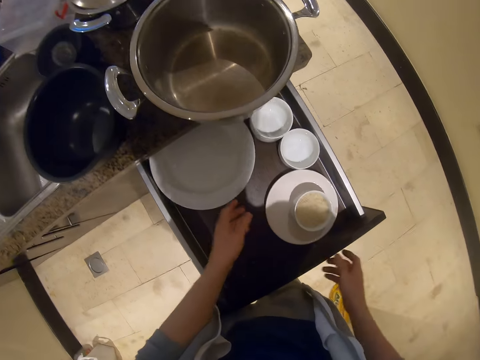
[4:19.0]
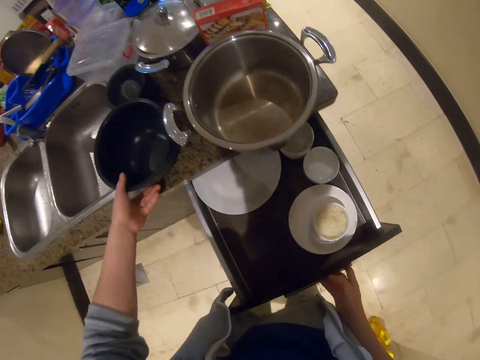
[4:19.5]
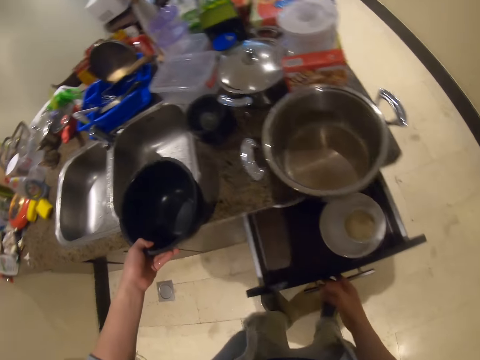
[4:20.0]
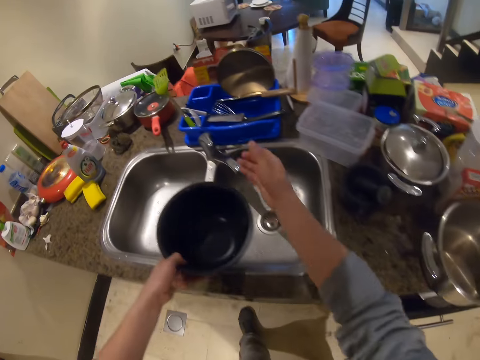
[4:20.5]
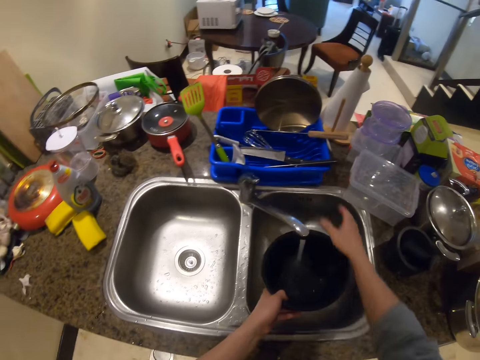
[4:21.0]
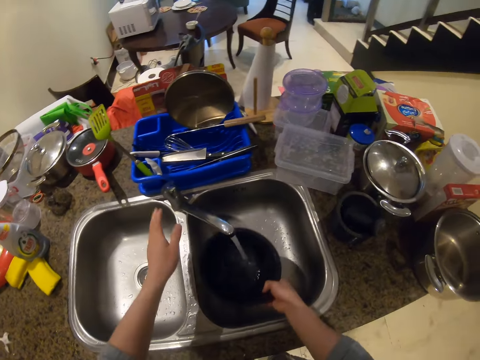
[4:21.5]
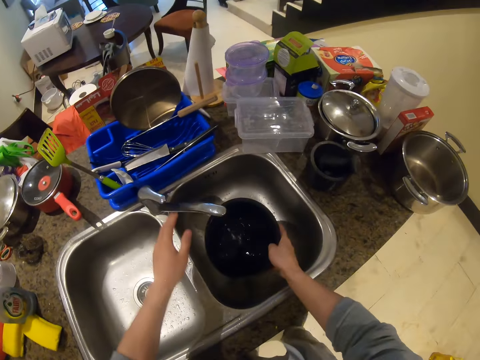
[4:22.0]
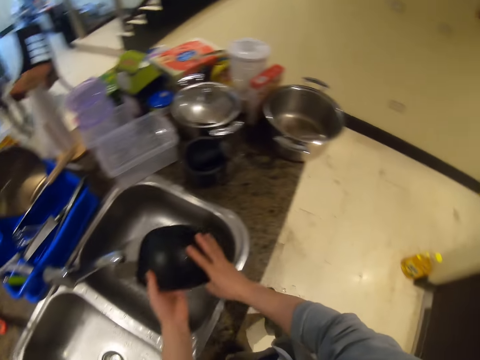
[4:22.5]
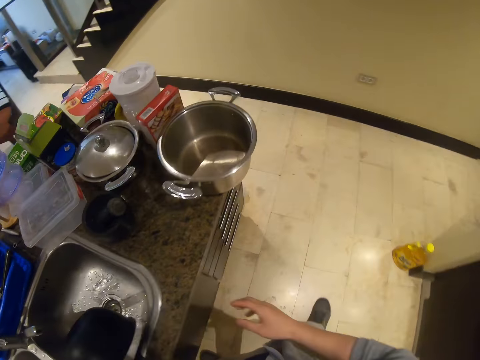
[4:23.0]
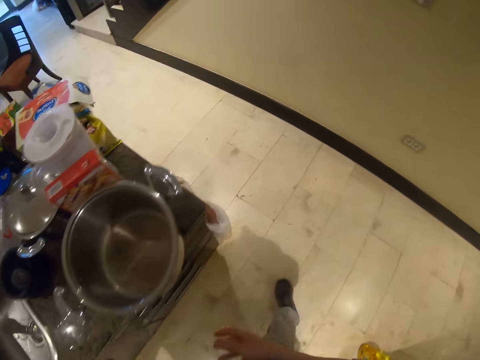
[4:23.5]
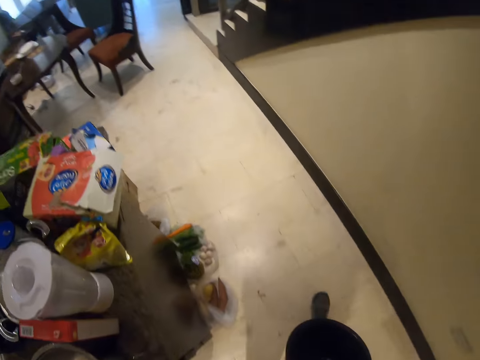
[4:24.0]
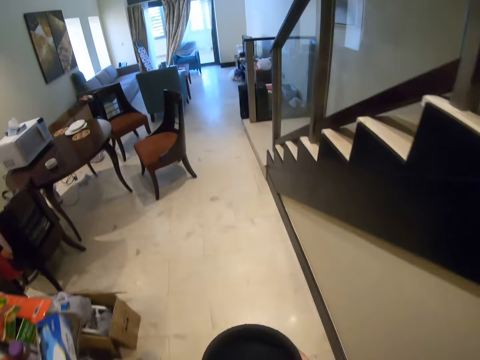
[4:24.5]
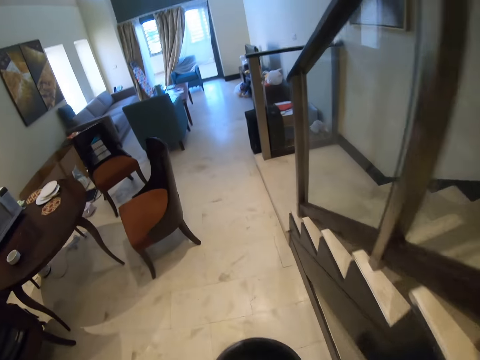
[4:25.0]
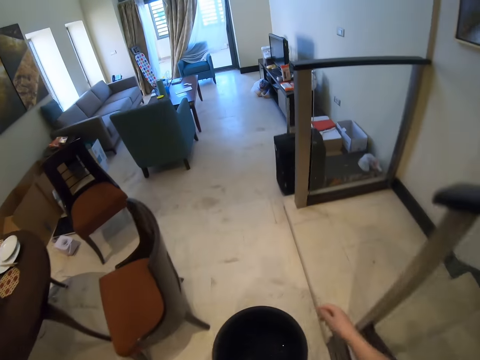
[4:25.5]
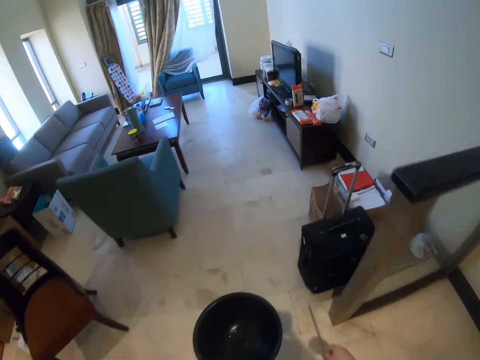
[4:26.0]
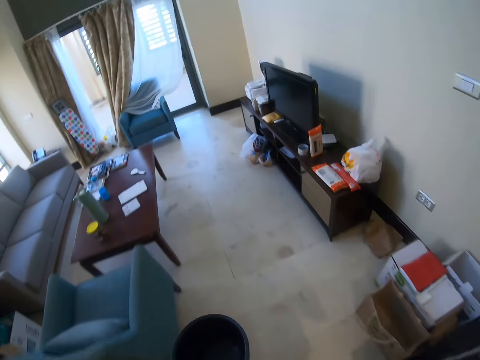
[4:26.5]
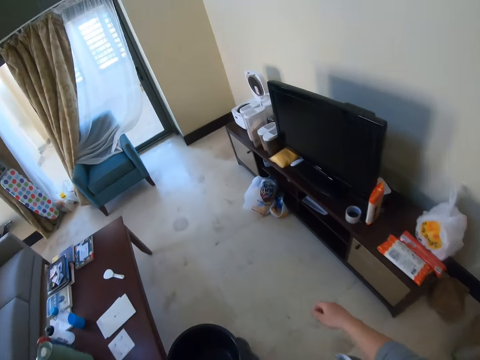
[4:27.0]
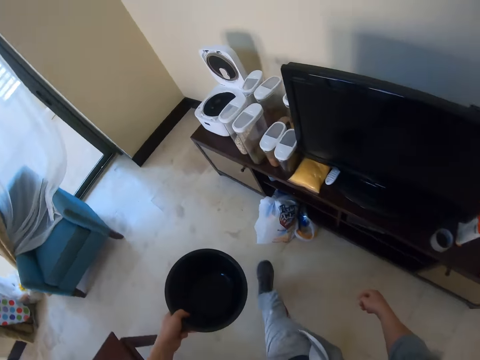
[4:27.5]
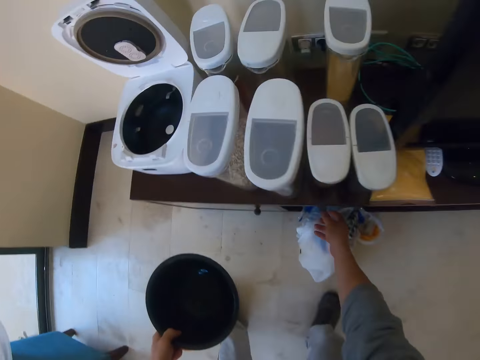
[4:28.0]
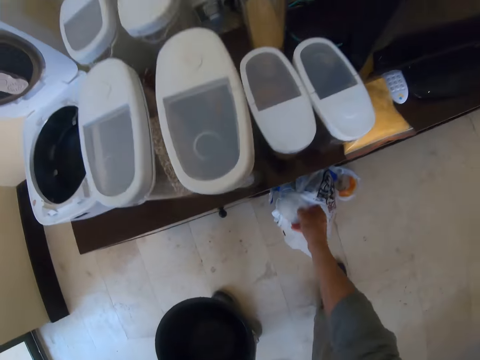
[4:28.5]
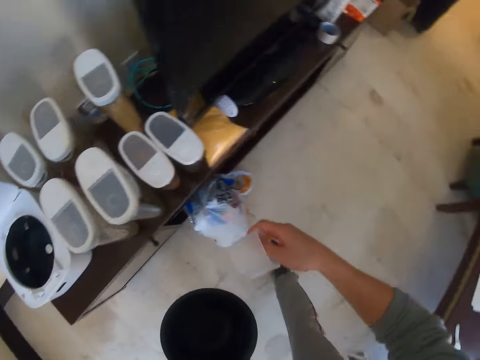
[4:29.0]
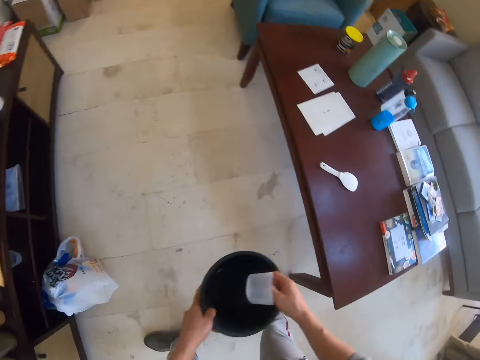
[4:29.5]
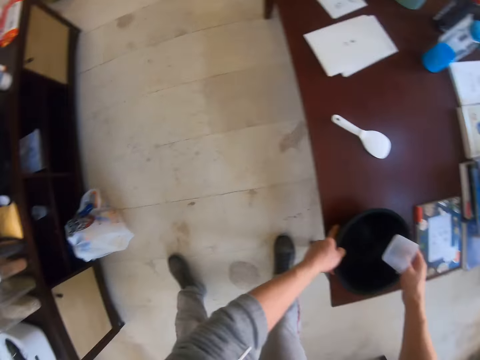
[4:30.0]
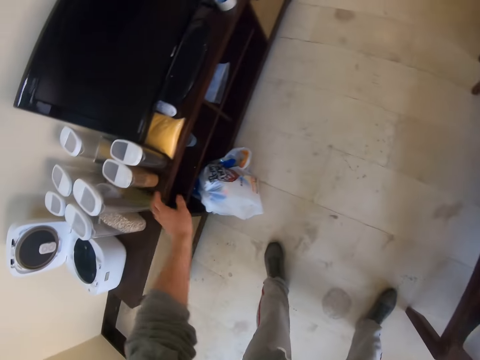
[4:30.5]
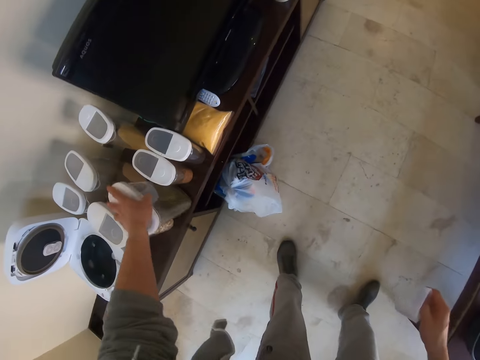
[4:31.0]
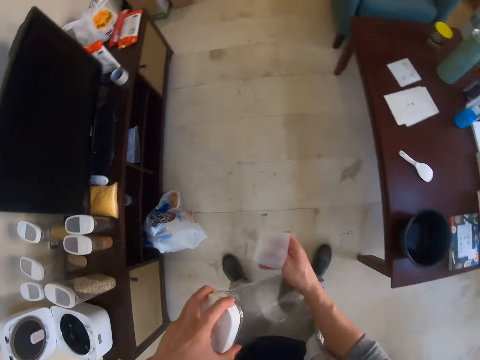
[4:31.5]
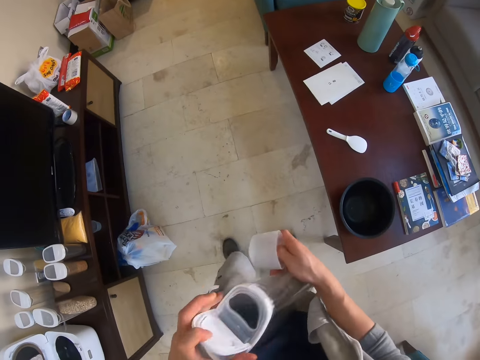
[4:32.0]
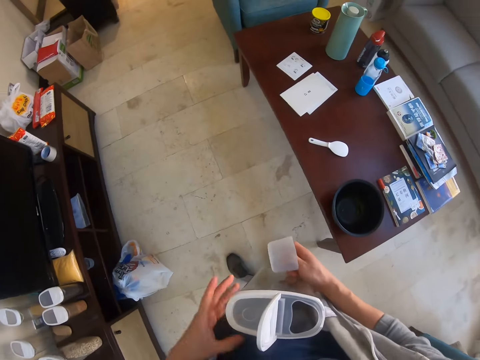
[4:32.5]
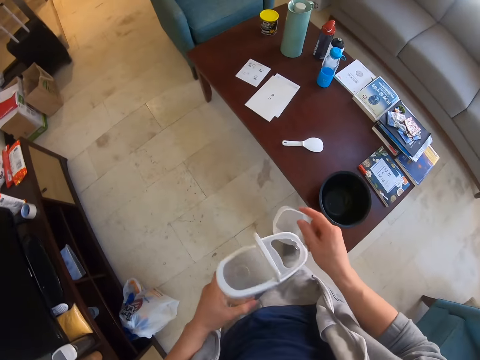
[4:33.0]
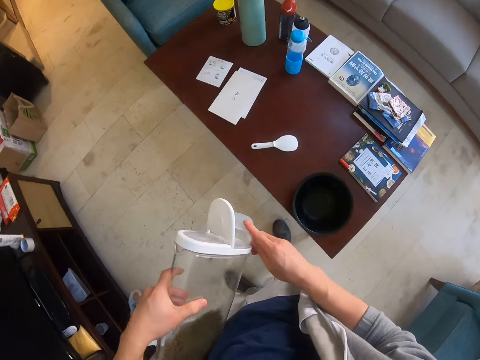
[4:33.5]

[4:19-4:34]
The camera wearer holds a black bowl. They close a drawer. They pick up the bowl. They hold the black bowl. They turn on the faucet. They rinse the black bowl. They turn the faucet off. They pour water from the bowl into the sink. They walk with the black bowl. They lean down and pick up a measuring cup. They hold the black bowl. They place the bowl on the table. They pick up a container with something. They hold the measuring cup. They hold the measuring cup again. They open the container with something. They pick up the container again. They pour green grams into the measuring cup.

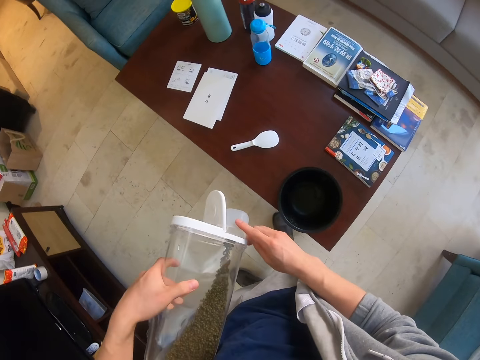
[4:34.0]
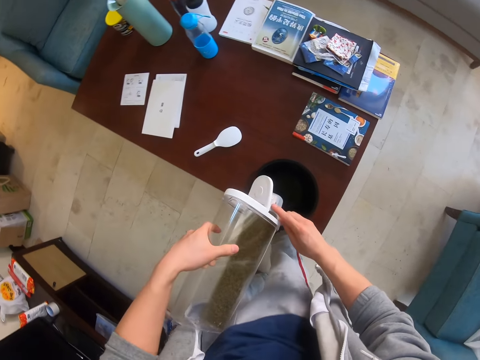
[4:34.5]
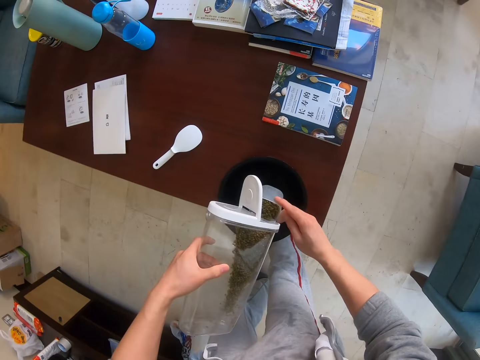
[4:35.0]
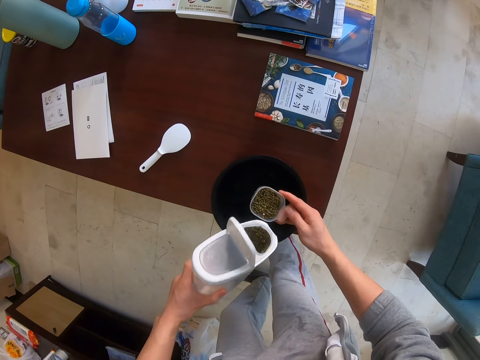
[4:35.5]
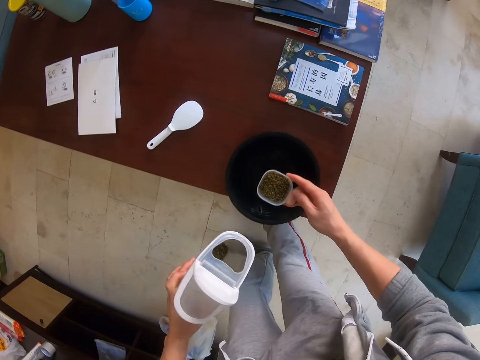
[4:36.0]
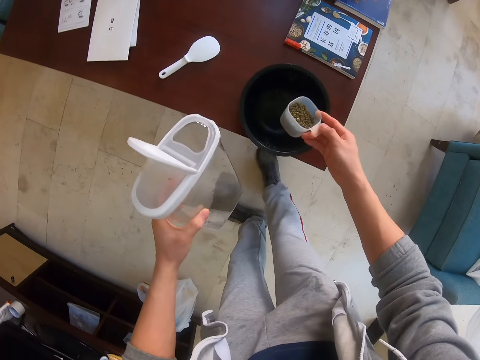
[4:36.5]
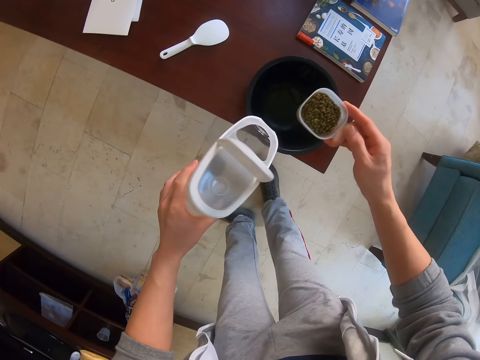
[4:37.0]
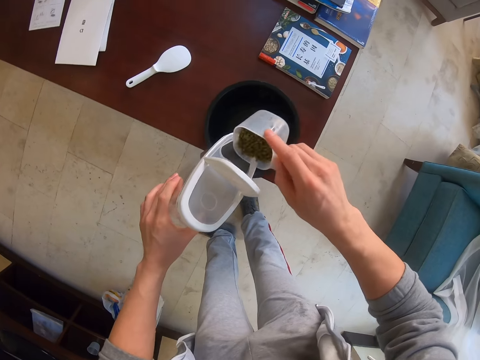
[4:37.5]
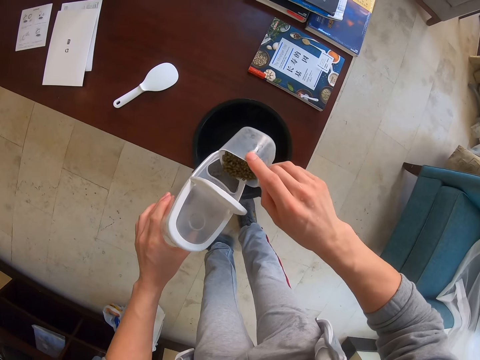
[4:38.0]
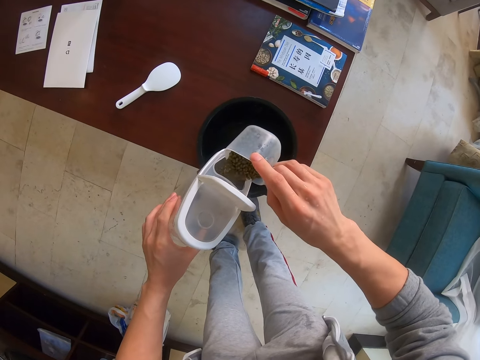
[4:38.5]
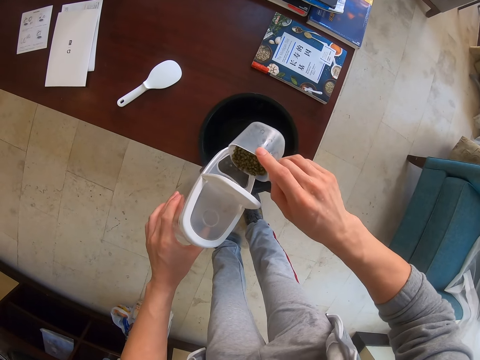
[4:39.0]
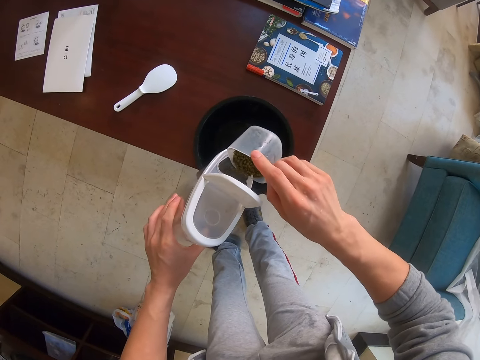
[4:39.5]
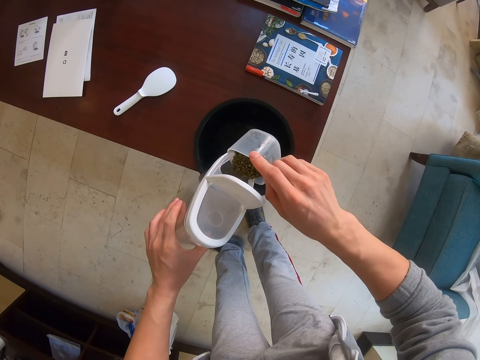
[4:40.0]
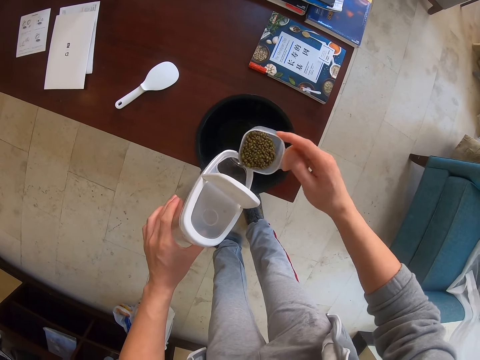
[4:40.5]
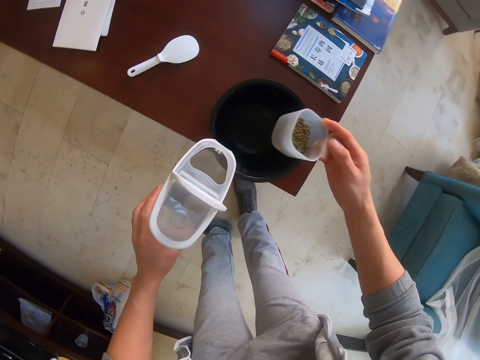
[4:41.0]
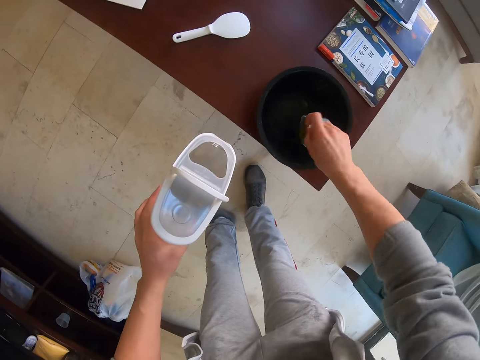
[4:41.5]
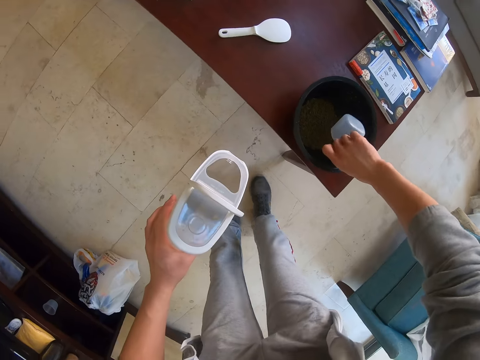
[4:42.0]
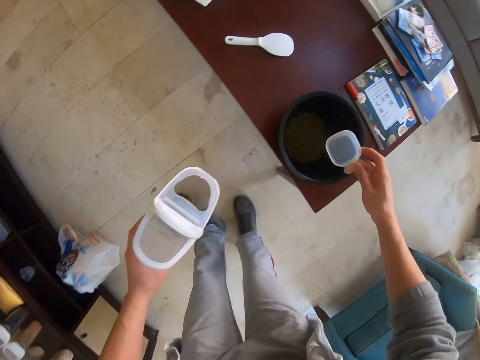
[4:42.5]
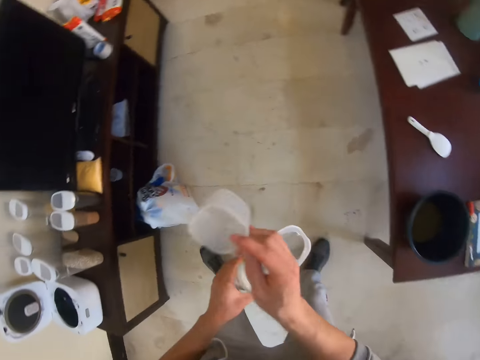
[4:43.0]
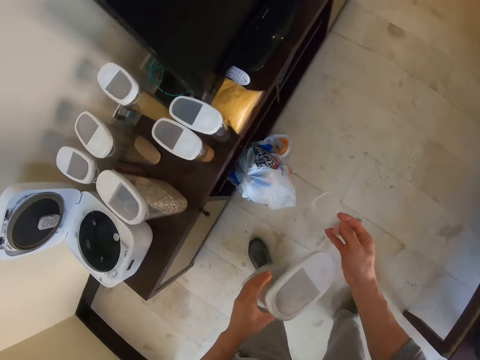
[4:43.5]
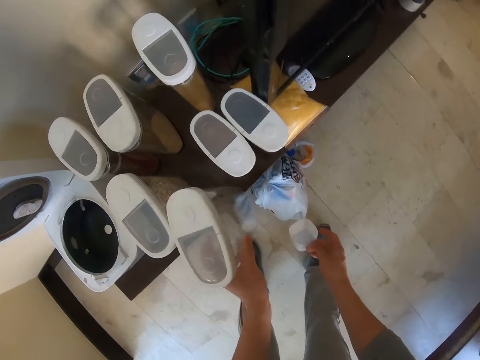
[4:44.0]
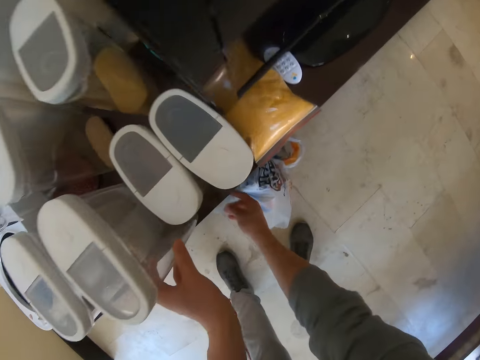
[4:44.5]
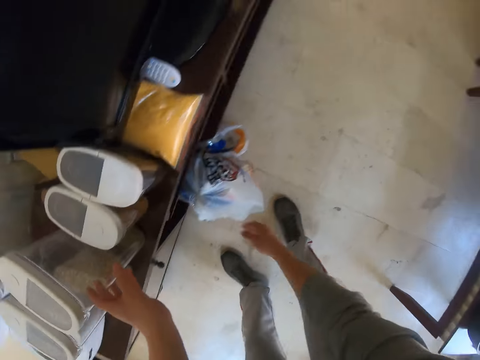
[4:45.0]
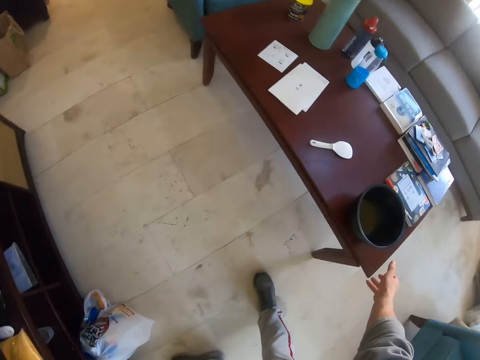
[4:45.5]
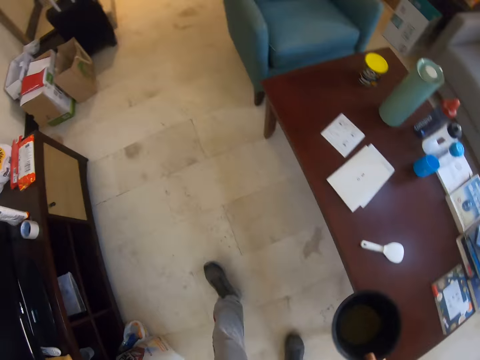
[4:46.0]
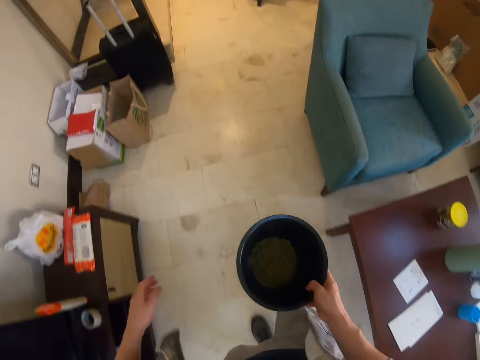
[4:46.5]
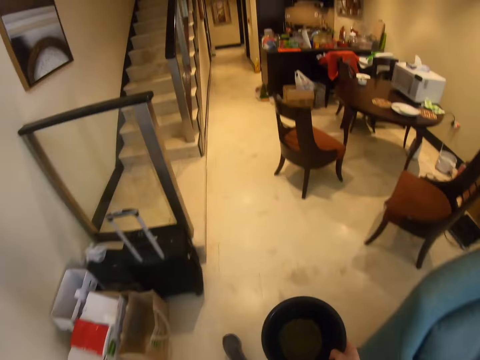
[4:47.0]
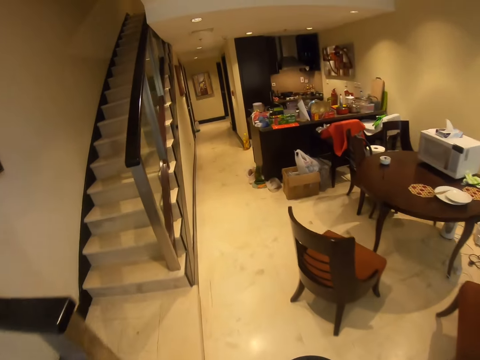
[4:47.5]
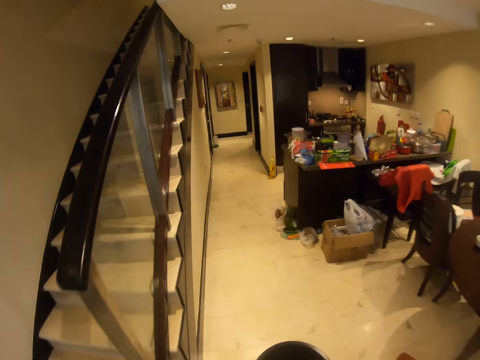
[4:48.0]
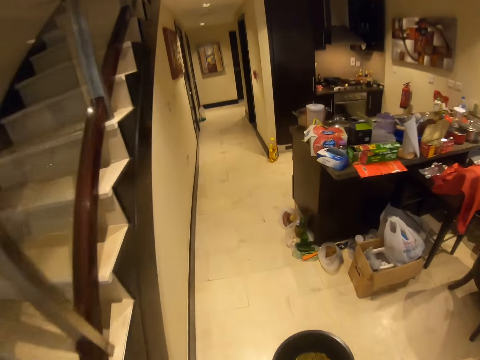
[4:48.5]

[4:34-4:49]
The camera wearer holds a measuring cup with green grams and holds a container with green grams. He returns green grams into the container. He holds the container with green grams and holds the measuring cup with green grams. He holds the container with green grams. He pours green grams into a bowl. He holds the measuring cup and holds the container with green grams. He returns the container on top of the cabinet. He holds the measuring cup. He returns the measuring cup in the cabinet. He carries the bowl from the table with his right hand. He picks up the bowl. He walks around the kitchen.
